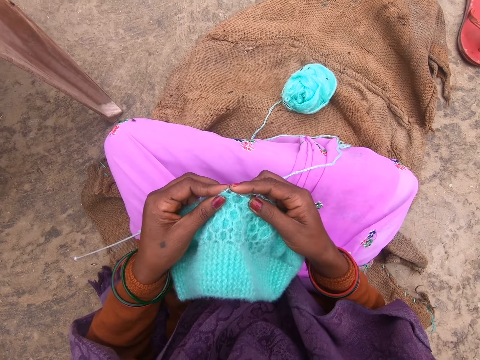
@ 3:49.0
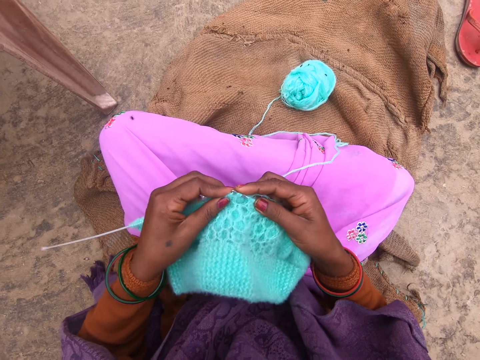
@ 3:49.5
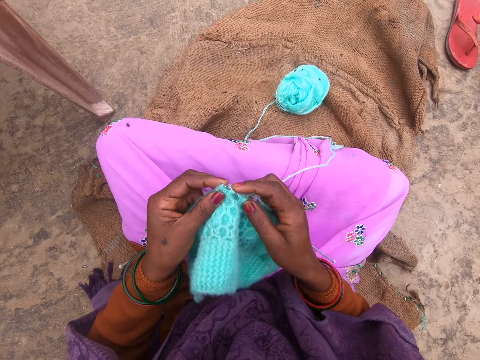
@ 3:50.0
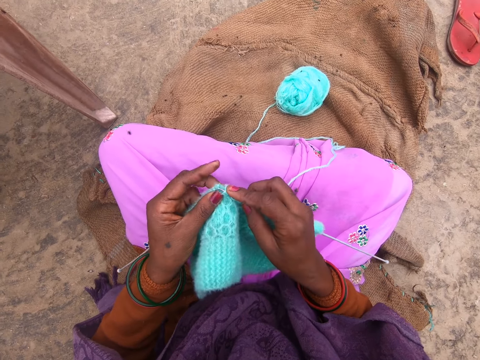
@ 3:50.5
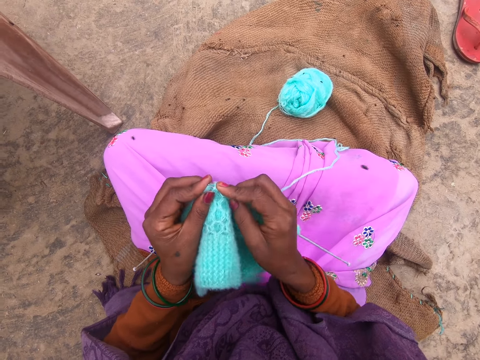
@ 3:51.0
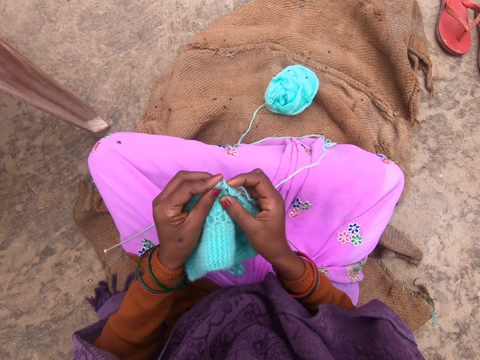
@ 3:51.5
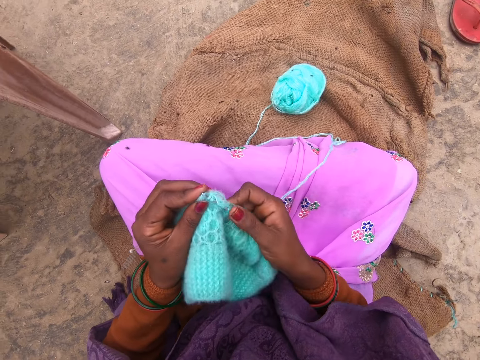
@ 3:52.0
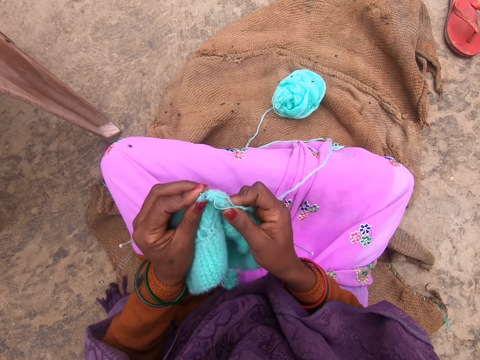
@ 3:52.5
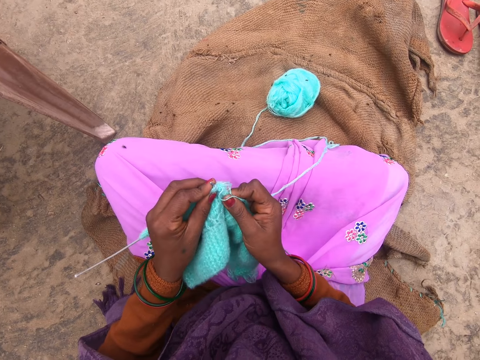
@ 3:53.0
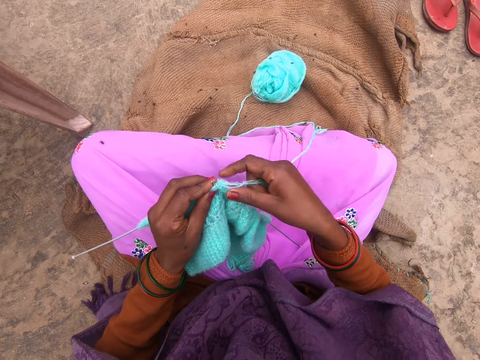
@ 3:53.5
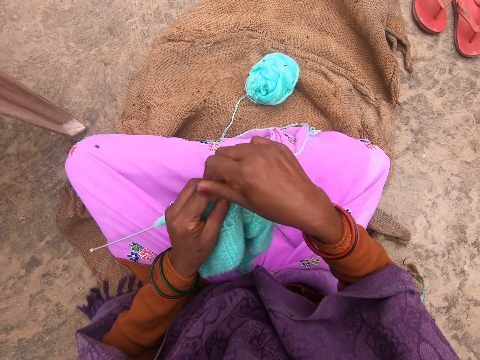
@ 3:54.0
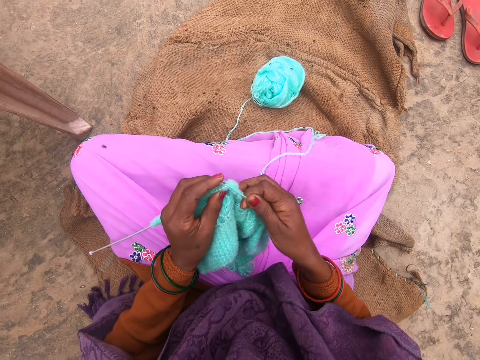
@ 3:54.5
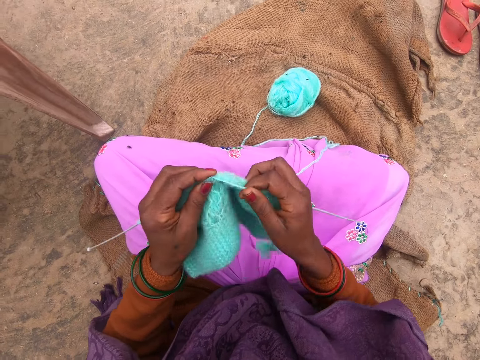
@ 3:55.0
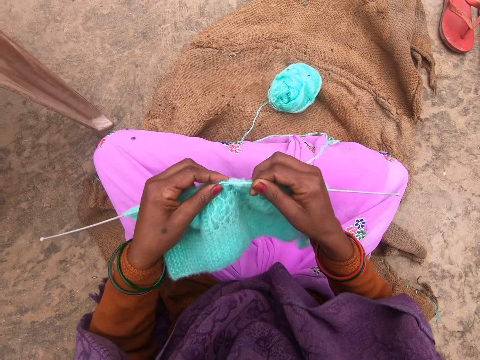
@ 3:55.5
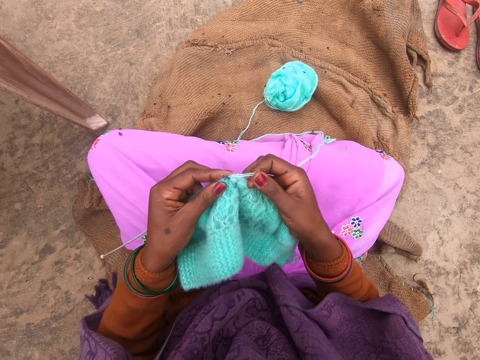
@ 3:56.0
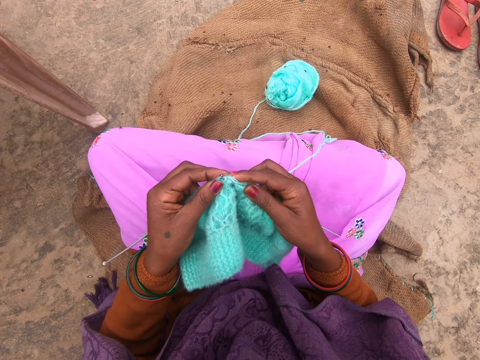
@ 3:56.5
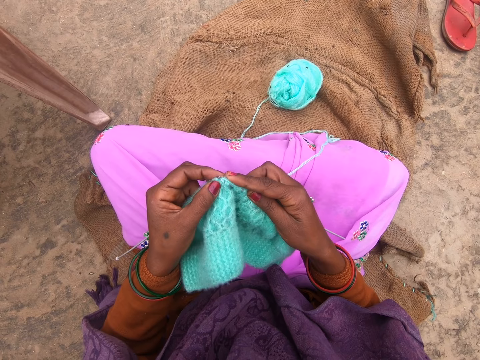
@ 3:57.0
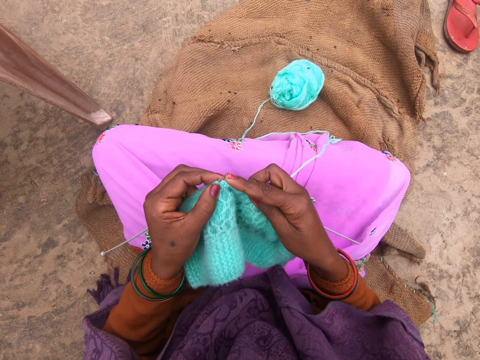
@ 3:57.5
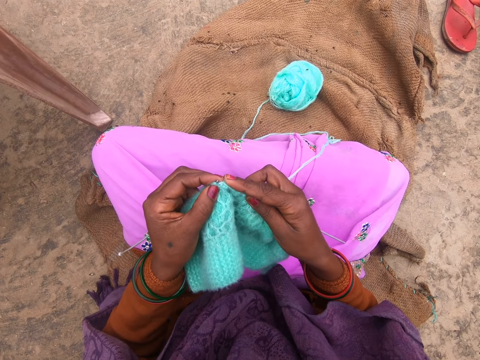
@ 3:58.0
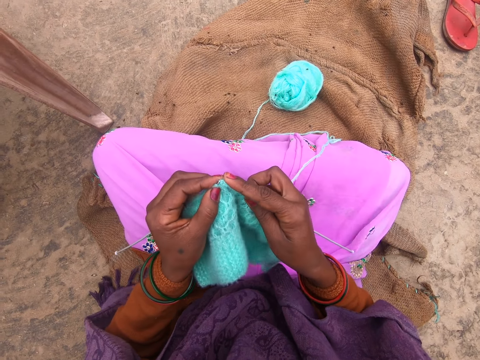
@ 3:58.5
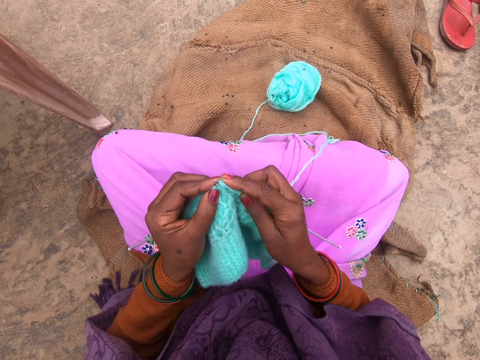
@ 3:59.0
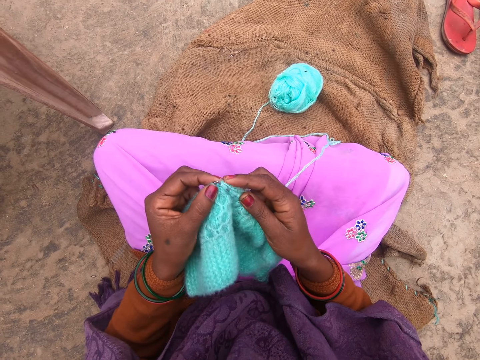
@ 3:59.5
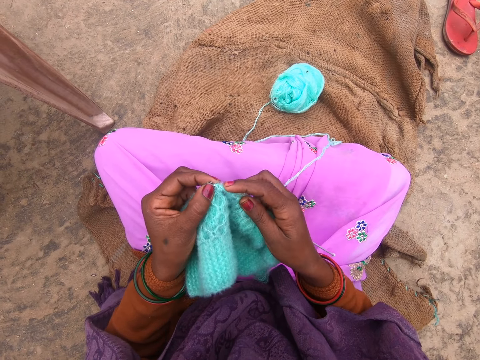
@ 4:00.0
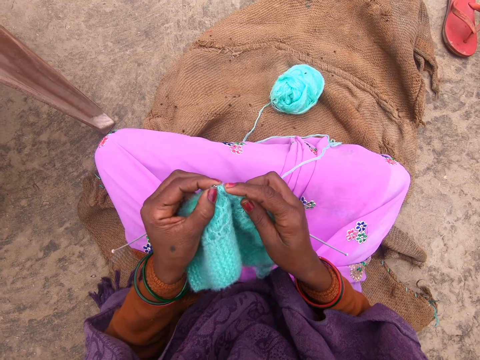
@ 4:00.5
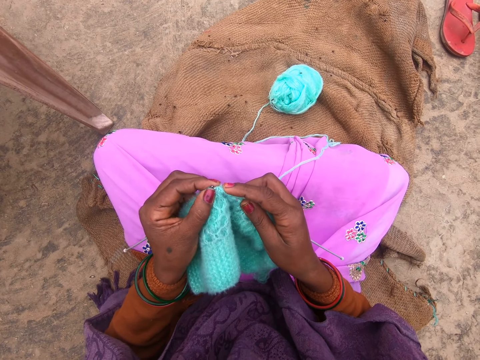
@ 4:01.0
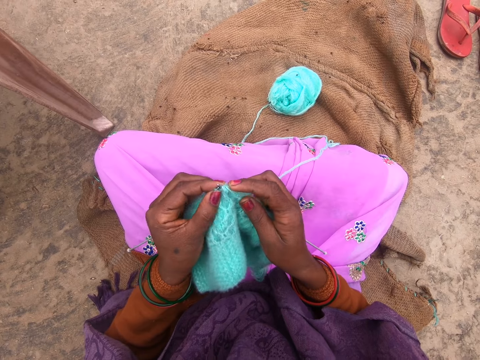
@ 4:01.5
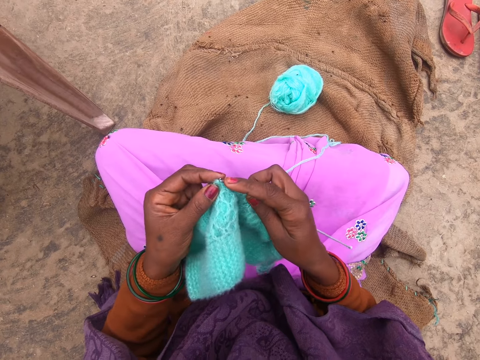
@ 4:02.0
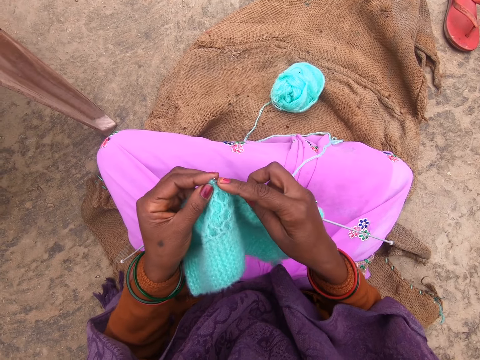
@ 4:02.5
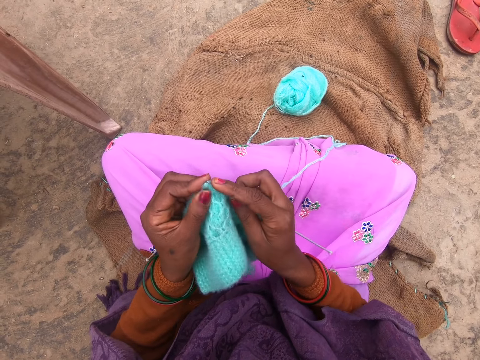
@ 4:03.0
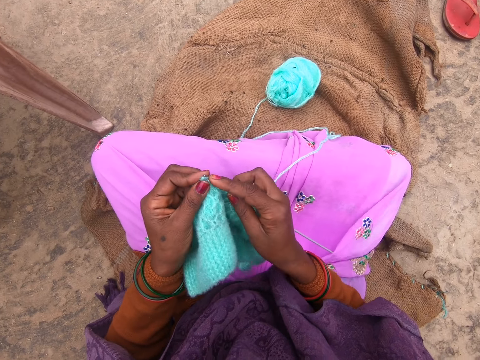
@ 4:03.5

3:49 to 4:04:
The camera wearer rolls yarn around a knitting needle and knits with the knitting needles. They insert a yarn on the crochet.

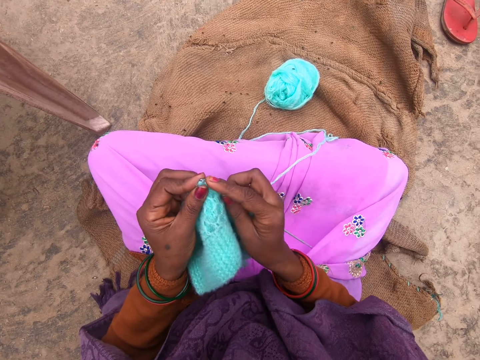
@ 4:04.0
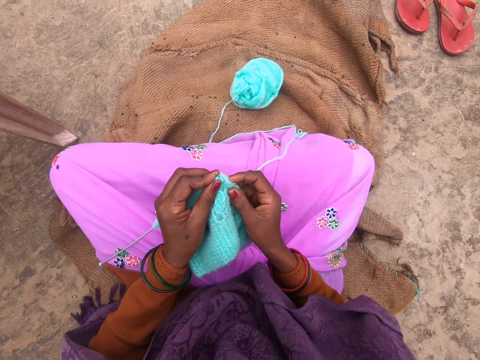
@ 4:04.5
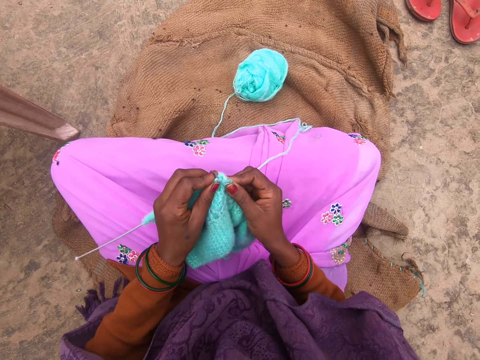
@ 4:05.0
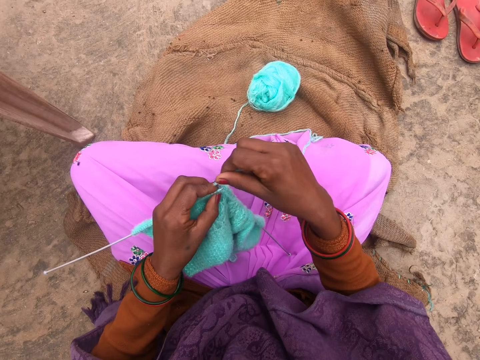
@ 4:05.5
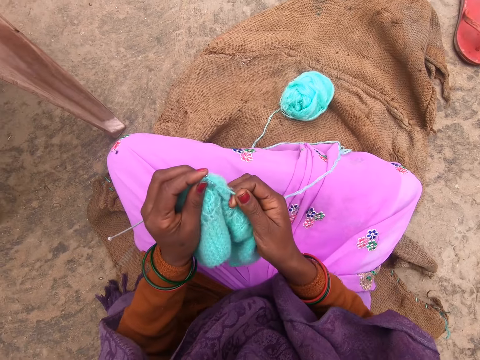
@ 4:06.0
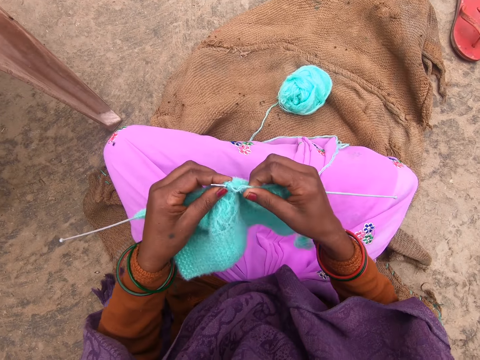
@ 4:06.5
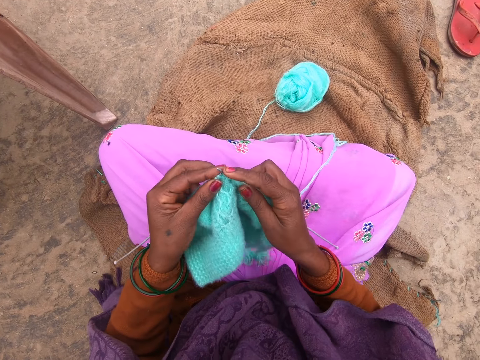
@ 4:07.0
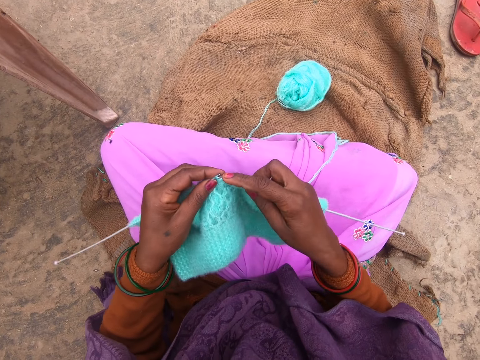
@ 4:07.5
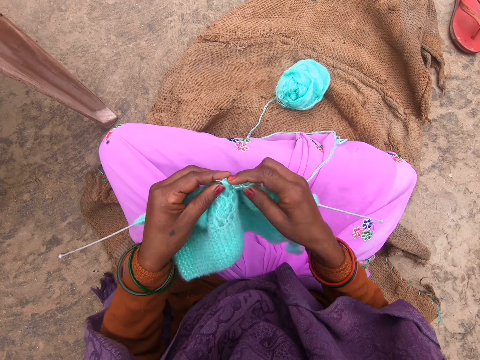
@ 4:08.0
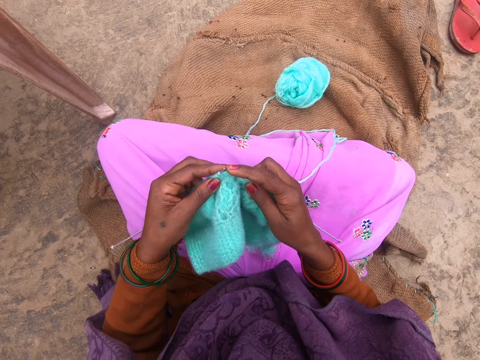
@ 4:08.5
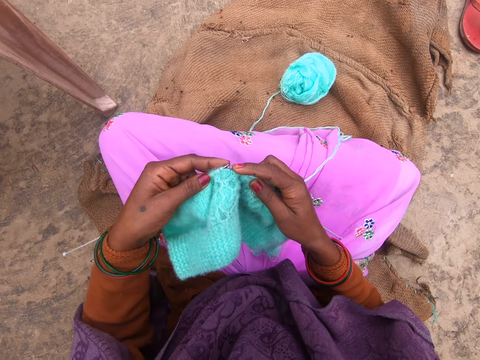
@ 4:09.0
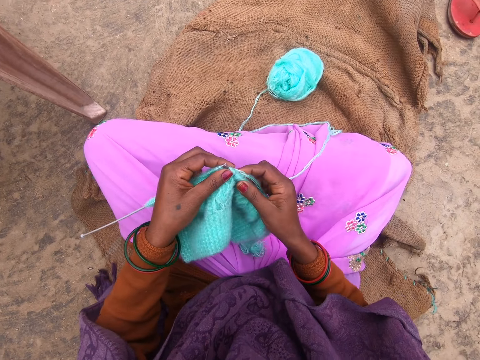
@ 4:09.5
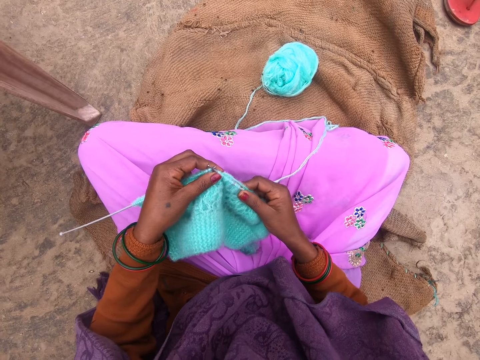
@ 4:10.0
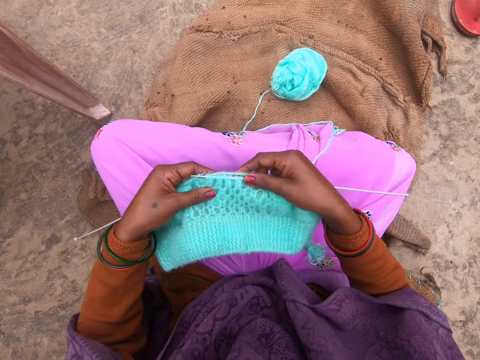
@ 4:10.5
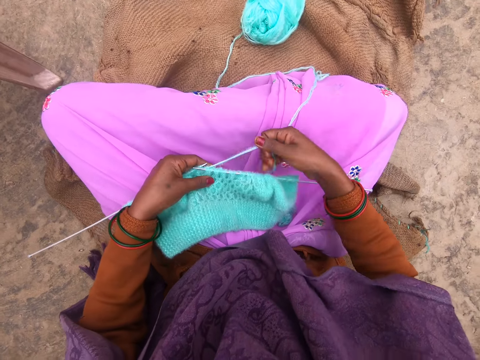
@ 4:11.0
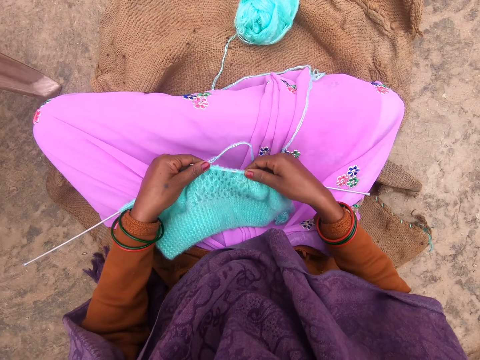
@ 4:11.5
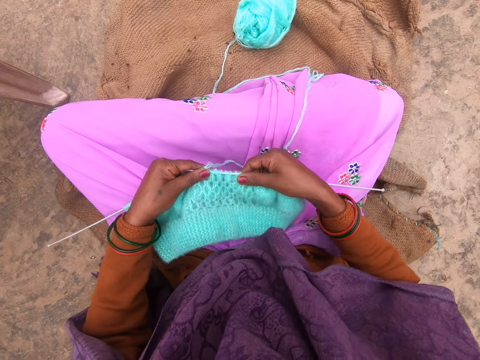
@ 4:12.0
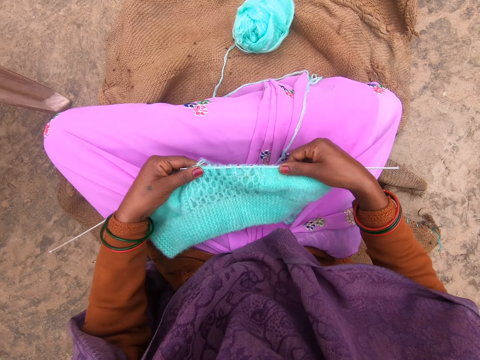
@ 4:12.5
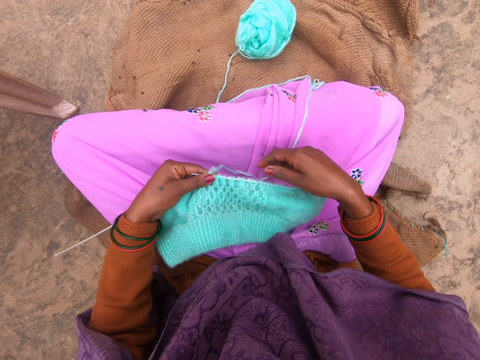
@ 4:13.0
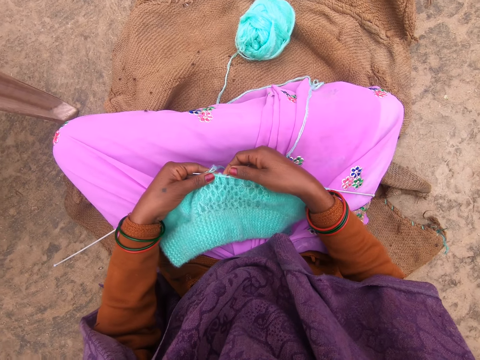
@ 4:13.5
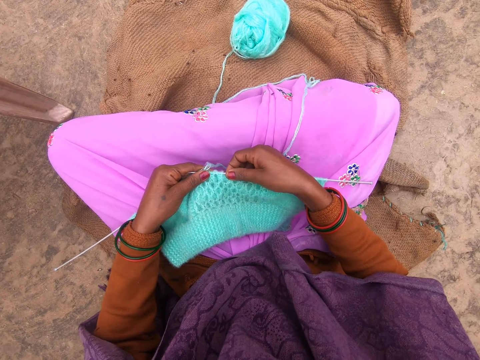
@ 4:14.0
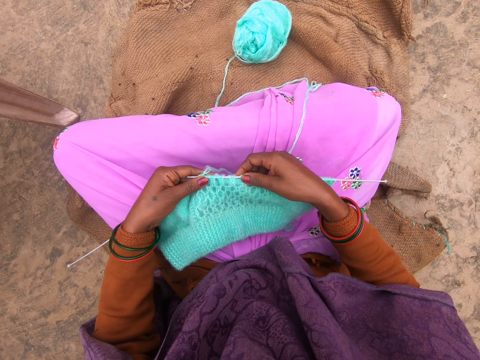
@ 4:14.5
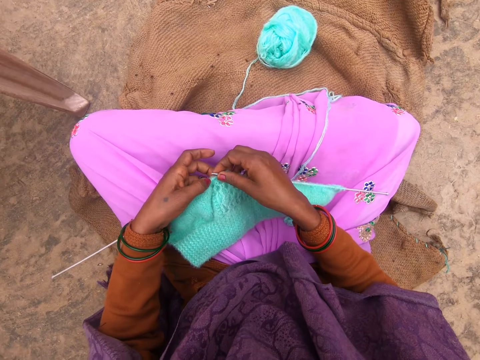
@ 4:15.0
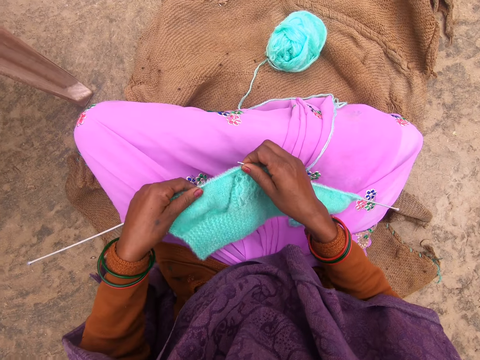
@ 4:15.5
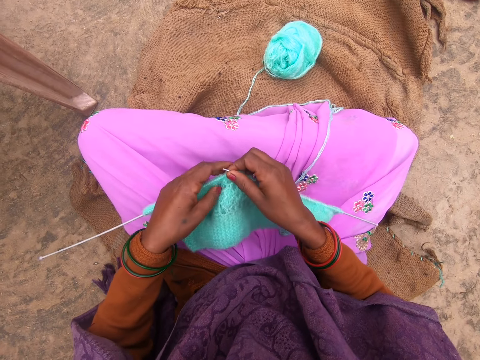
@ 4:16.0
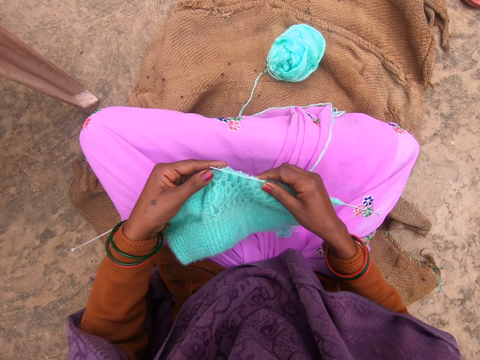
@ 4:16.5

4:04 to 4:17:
The camera wearer rolls yarn around a knitting needle. They sew a piece of yarn using a crochet. They knit with the knitting needles. They adjust the fabric. They pull the yarn. They stretch a piece of yarn. They adjust the fabric.
